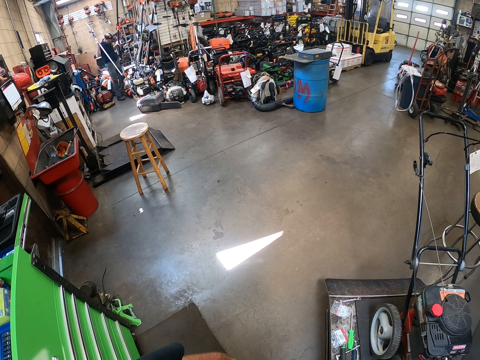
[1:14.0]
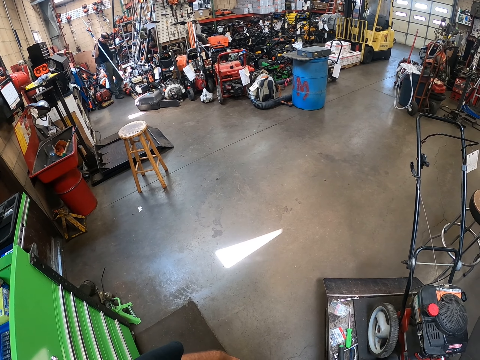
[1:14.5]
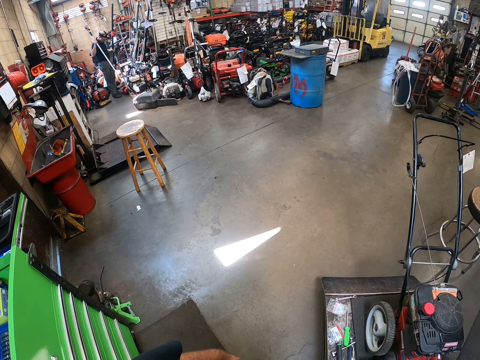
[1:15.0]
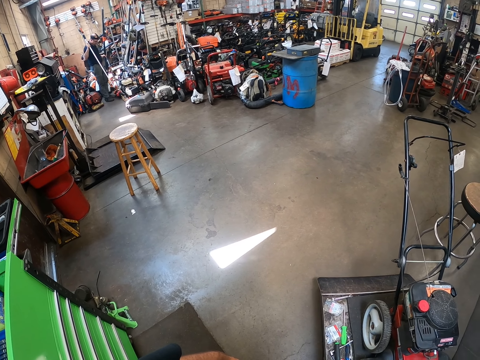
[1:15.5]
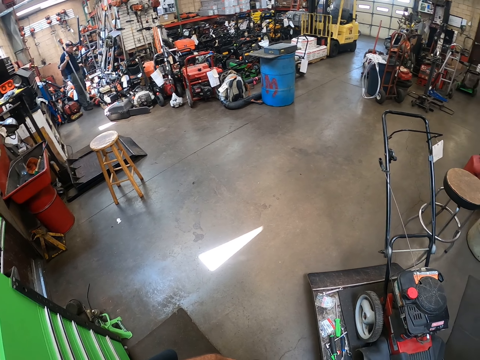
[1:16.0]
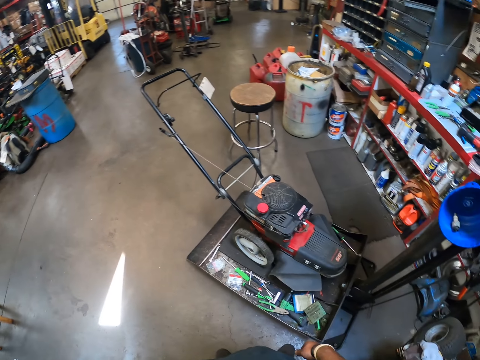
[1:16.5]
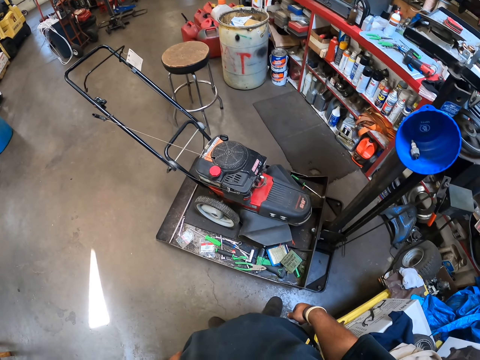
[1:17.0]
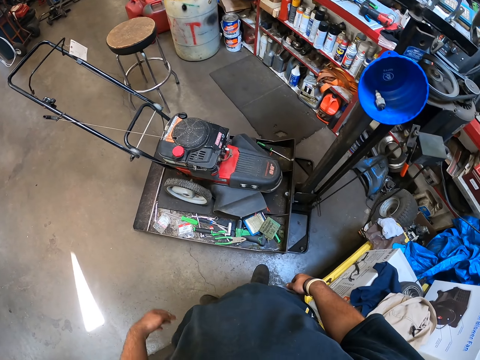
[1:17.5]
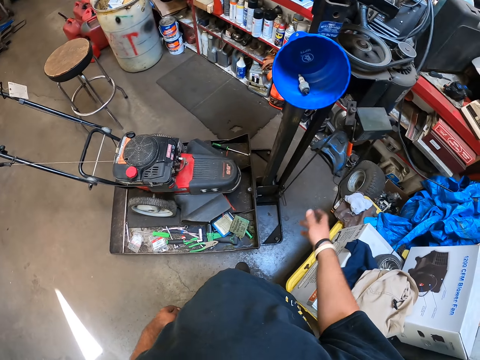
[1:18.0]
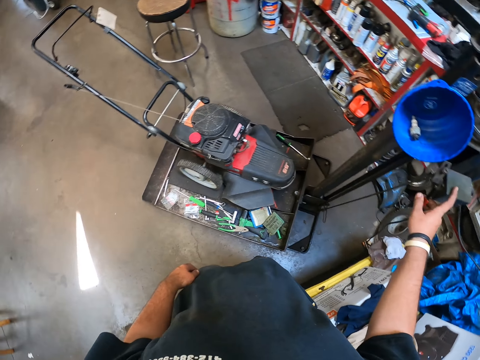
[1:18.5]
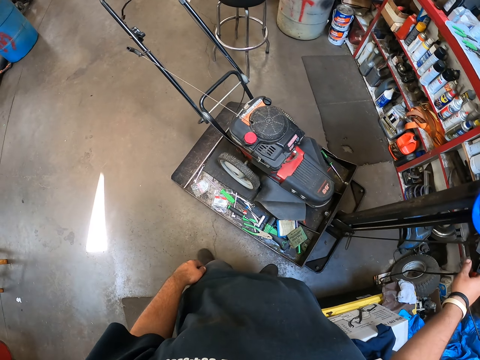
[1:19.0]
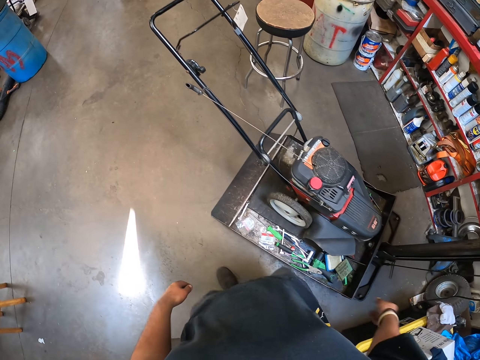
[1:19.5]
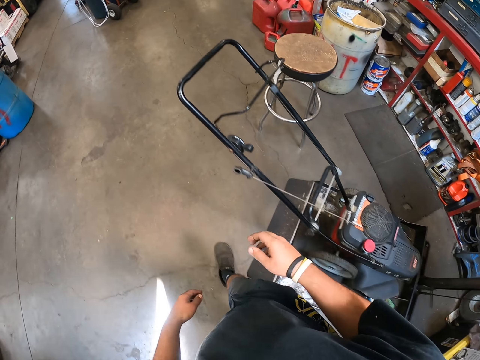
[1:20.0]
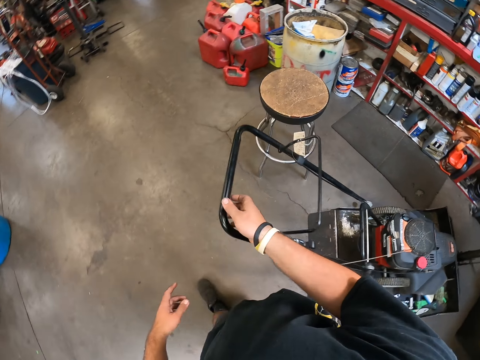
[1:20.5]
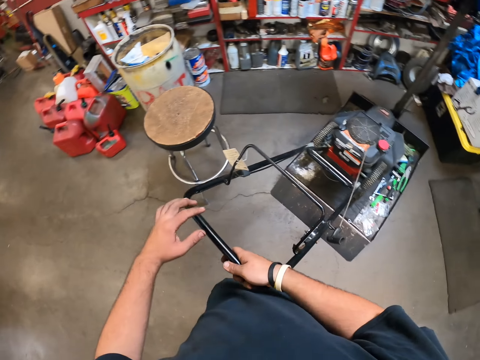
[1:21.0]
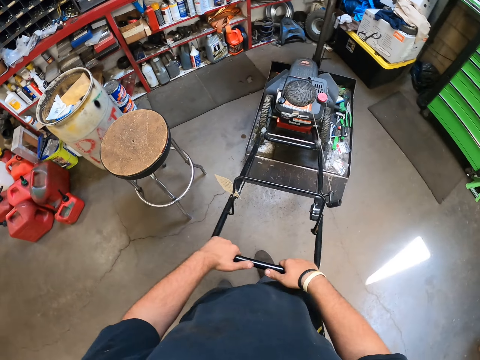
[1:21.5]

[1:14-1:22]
The camera wearer looks at the lawn mower. They switch off the generator. They walk around the workshop. They move the lawn mower.

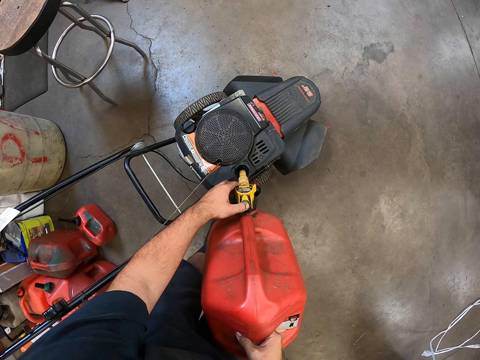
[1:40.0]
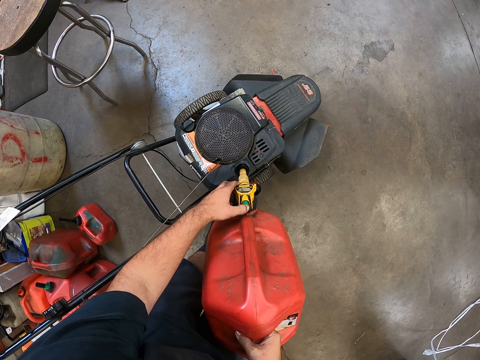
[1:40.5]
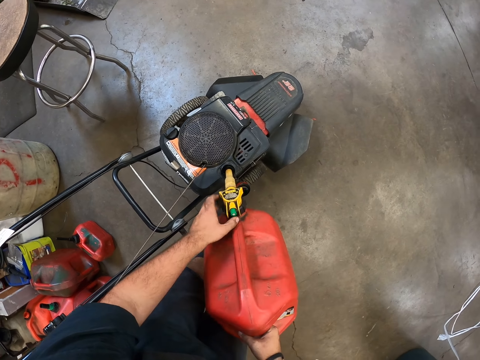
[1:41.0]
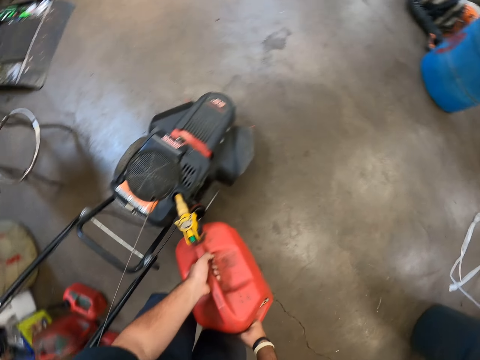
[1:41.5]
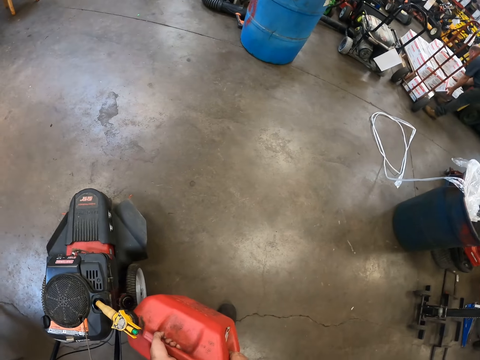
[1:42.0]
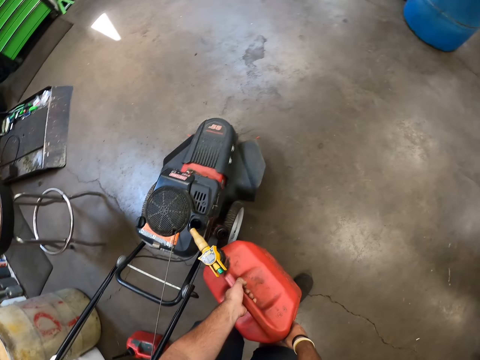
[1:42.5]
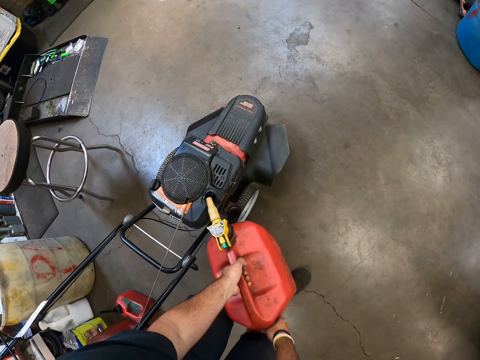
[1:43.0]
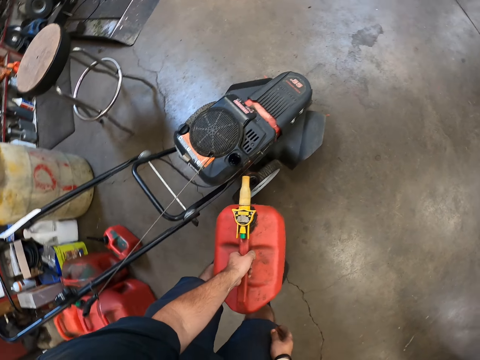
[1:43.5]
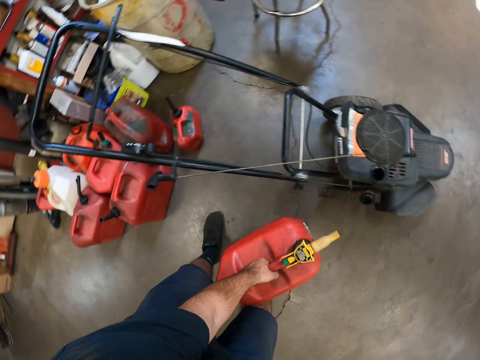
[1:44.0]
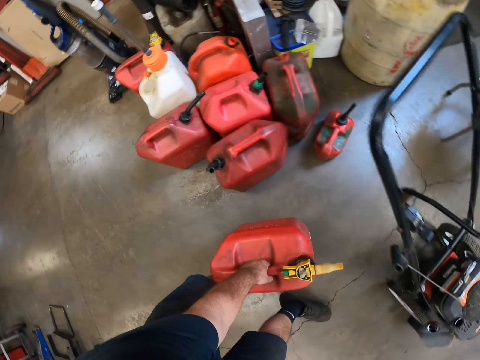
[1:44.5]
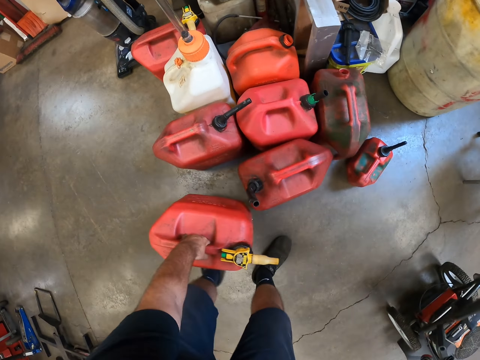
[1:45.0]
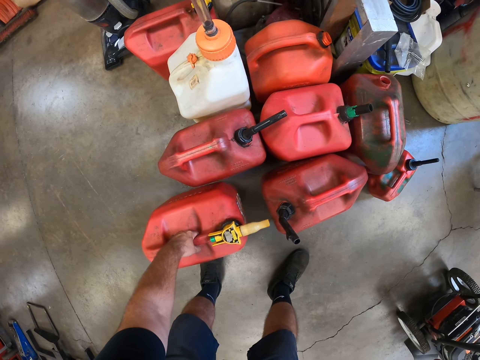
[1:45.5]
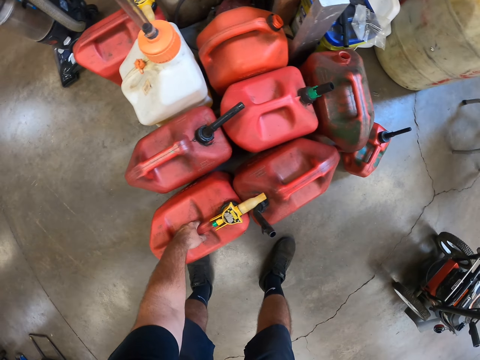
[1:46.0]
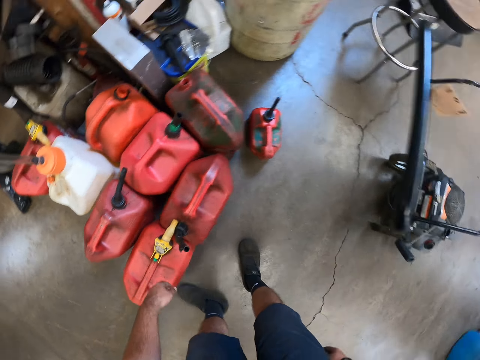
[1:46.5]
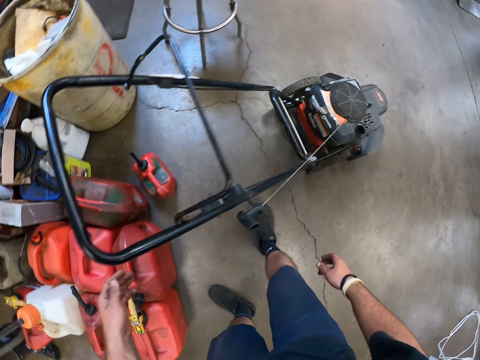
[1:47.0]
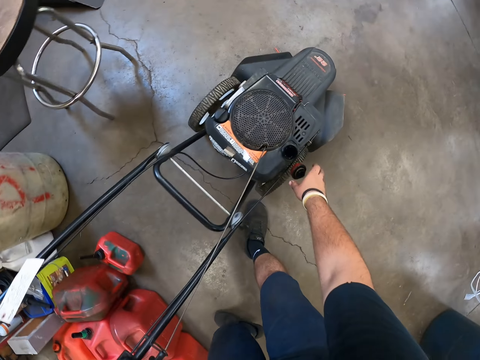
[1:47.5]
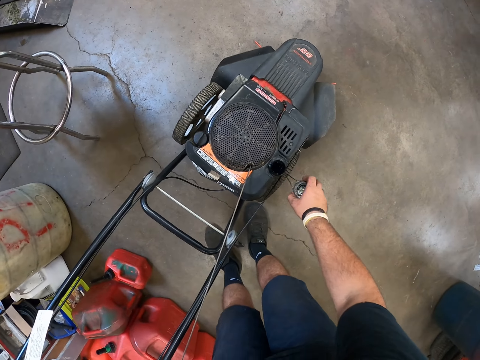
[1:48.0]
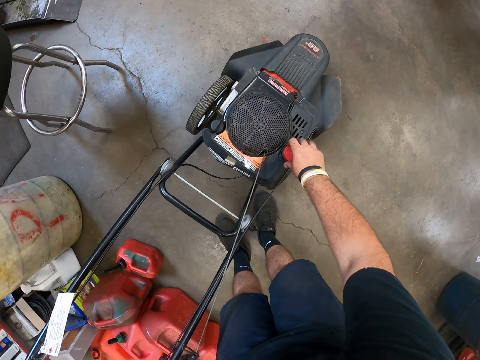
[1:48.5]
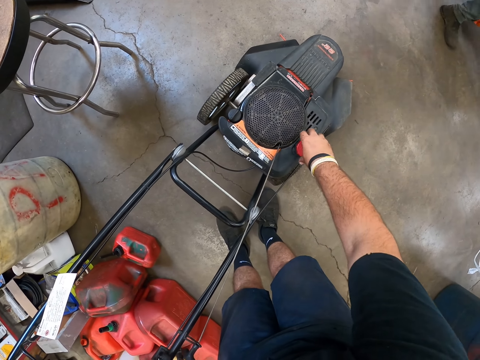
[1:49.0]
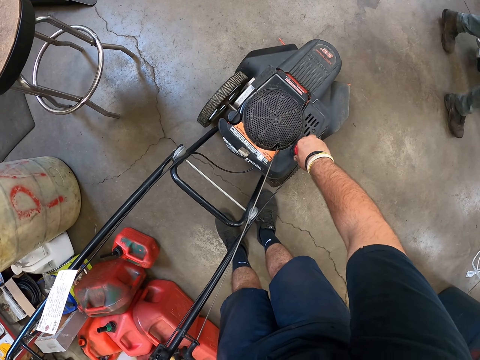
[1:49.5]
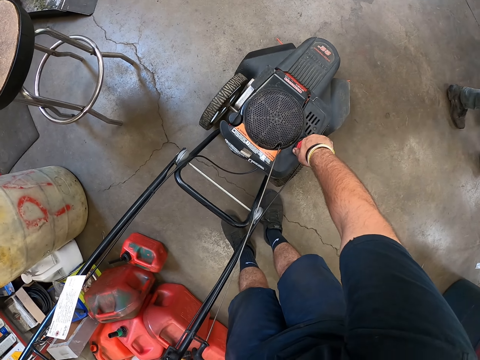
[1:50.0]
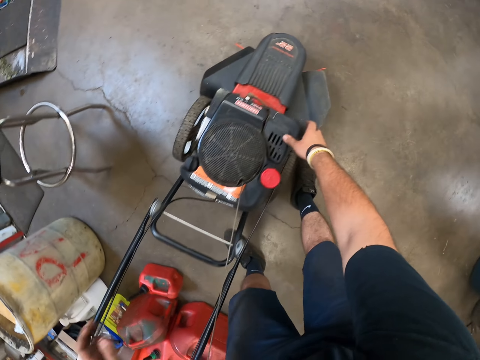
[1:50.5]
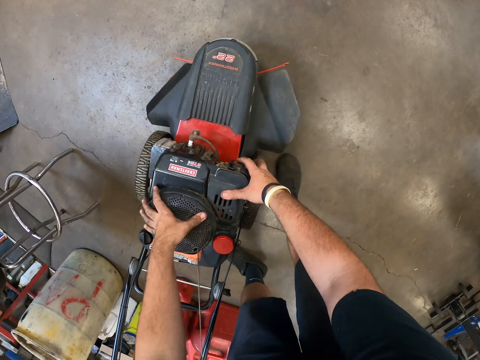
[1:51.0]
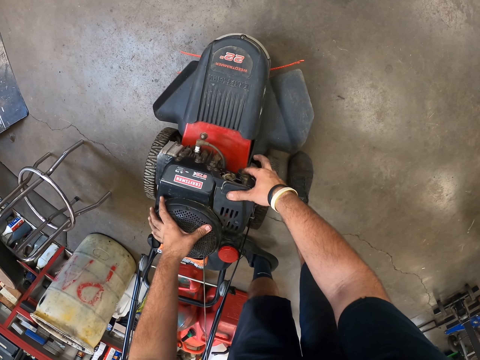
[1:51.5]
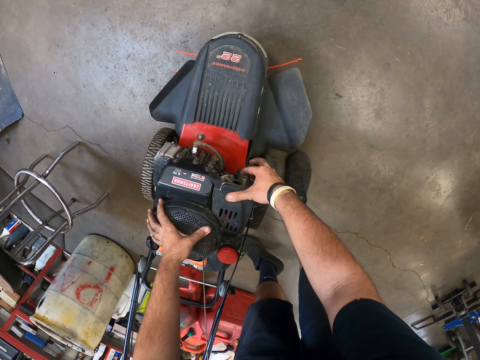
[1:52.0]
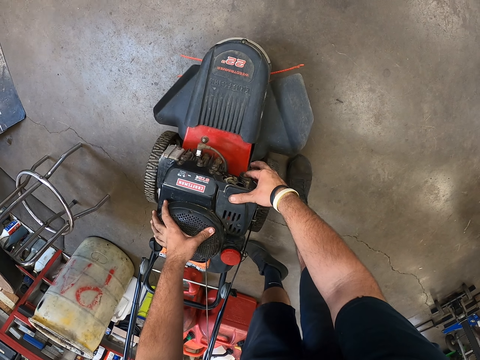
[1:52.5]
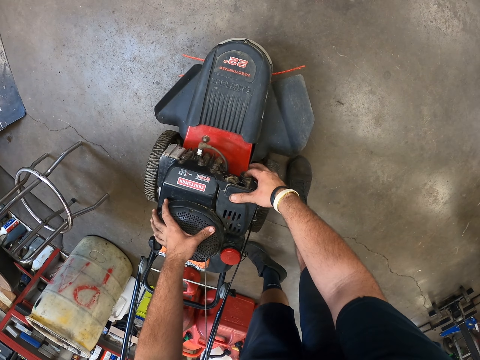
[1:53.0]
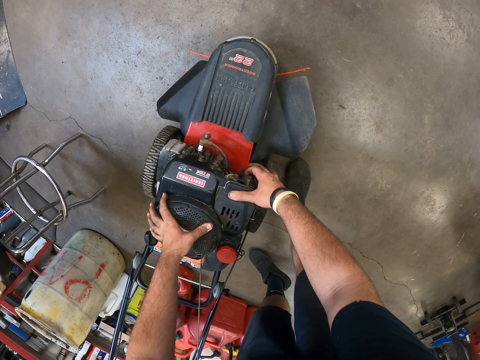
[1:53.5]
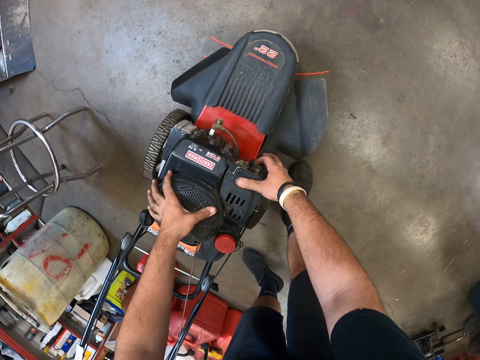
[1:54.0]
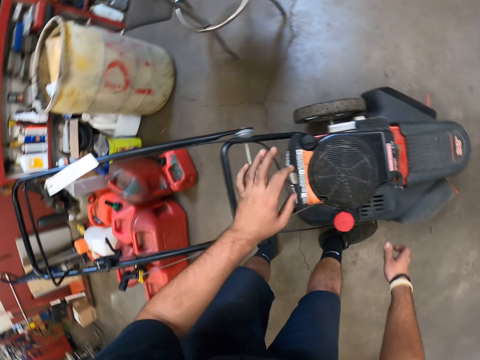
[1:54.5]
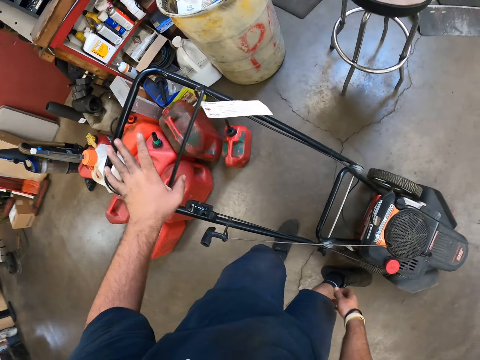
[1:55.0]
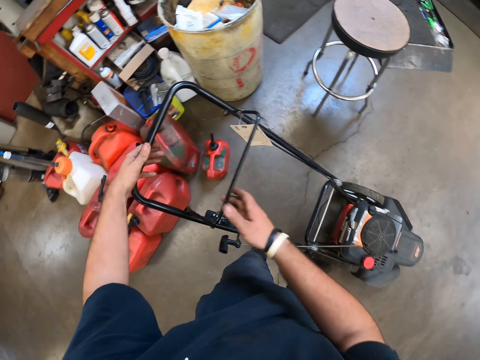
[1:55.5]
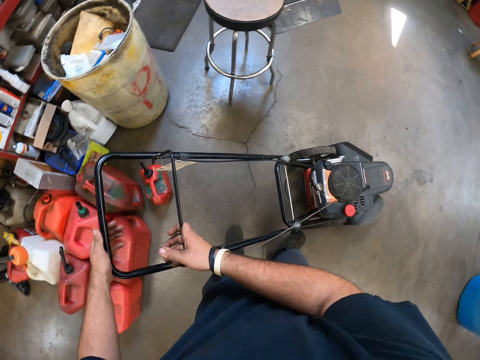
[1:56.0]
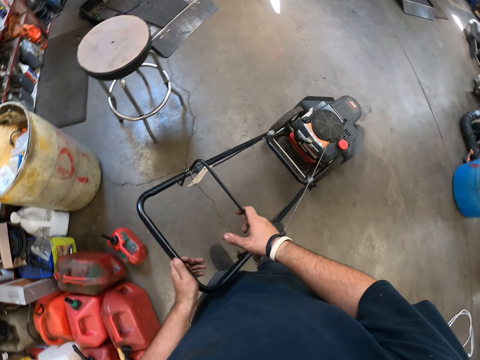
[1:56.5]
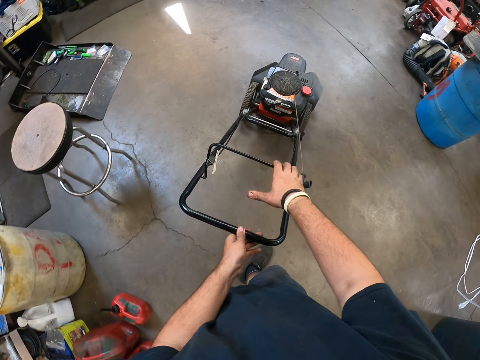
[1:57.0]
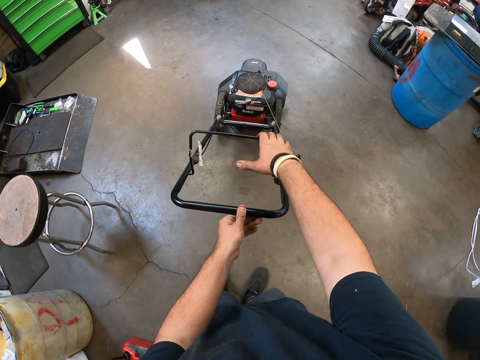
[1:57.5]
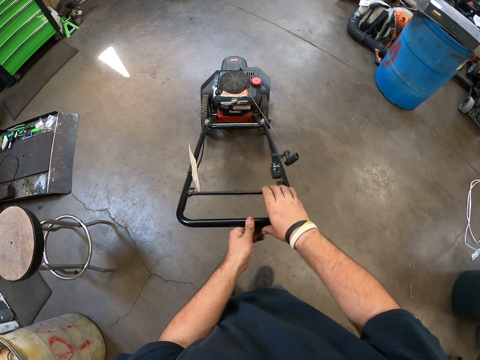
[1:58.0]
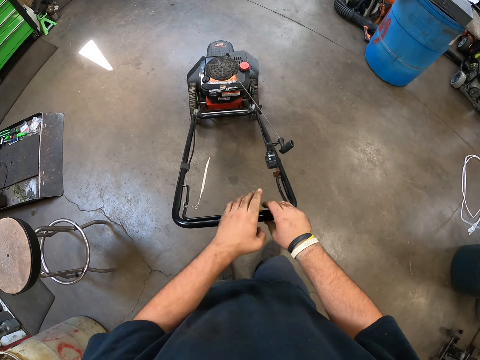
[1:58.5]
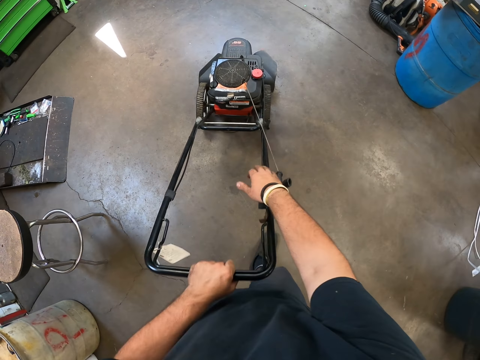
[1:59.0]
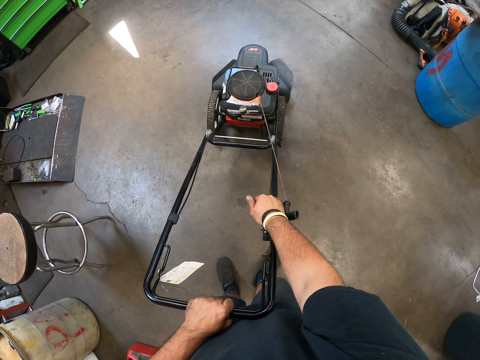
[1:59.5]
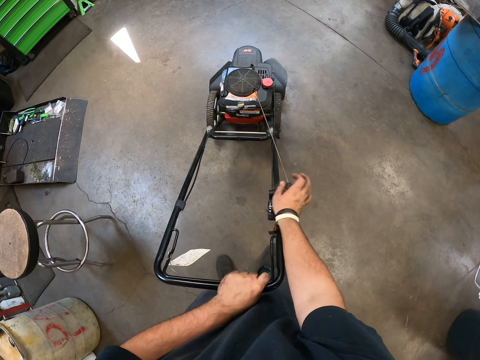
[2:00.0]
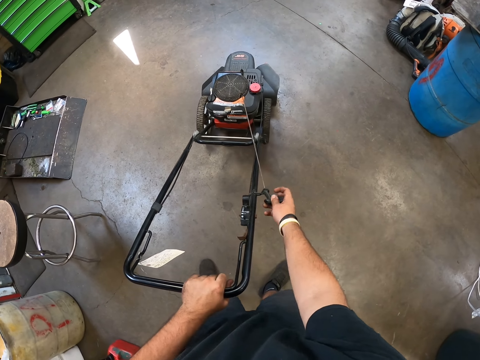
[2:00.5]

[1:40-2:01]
The camera wearer looks around the workshop. They move the can. They put the can or bottle of oil down. They walk towards the lawn mower. They hold the lid. They close the oil tank with the lid. They switch on the lawn mower. They push a red button in the mower. They ride the lawn mower. They push the lawn mower. They fix the lawn mower.
